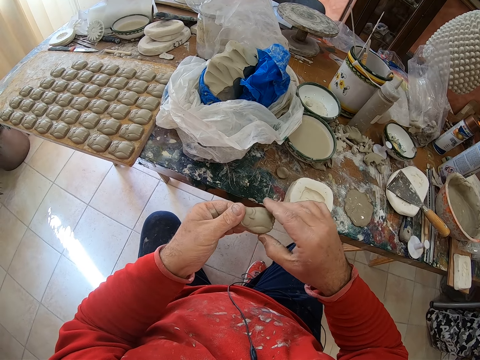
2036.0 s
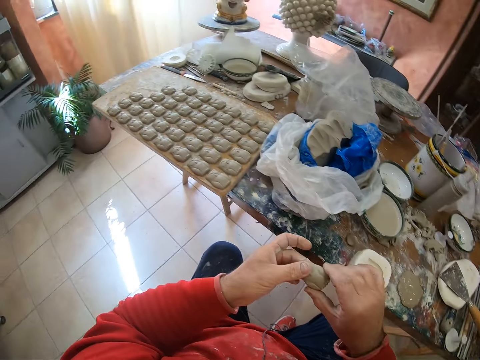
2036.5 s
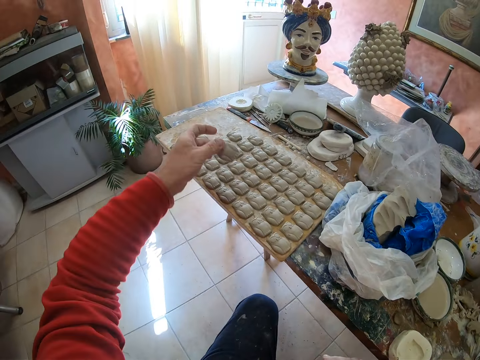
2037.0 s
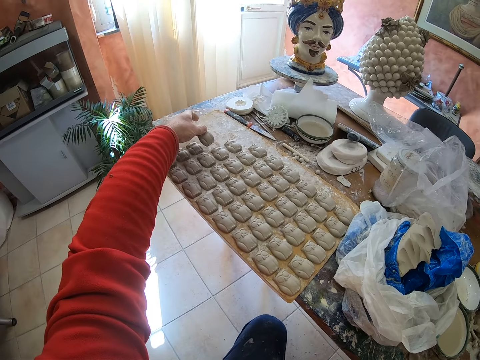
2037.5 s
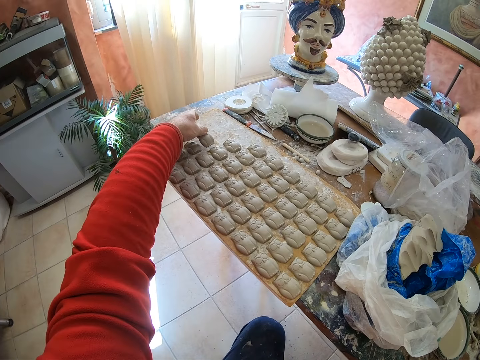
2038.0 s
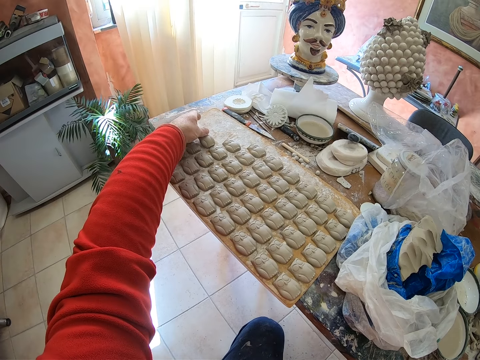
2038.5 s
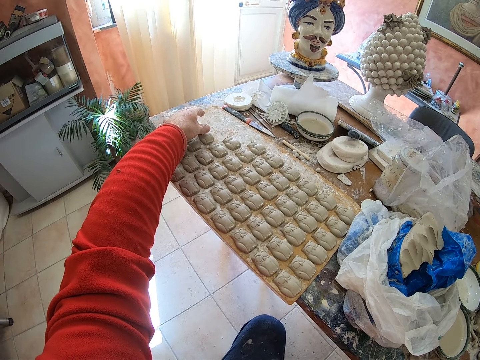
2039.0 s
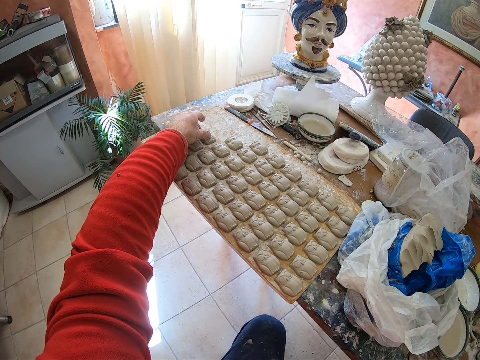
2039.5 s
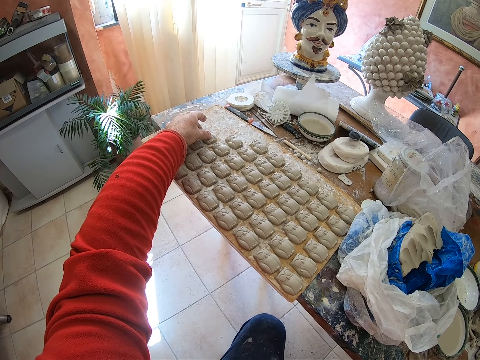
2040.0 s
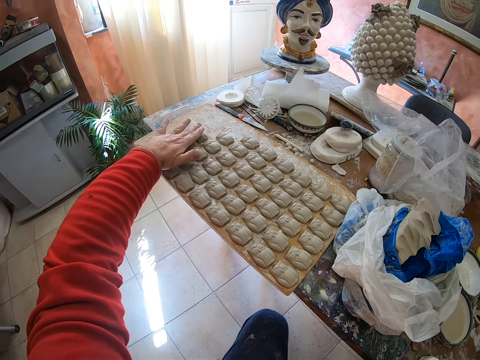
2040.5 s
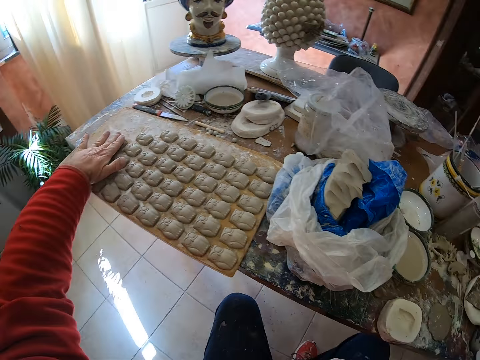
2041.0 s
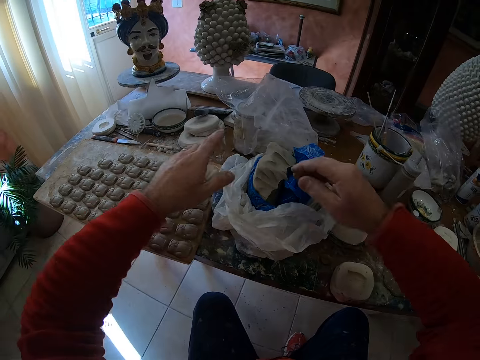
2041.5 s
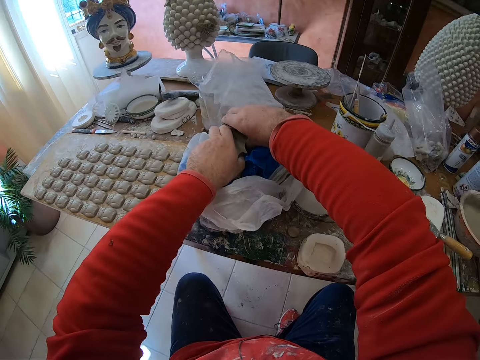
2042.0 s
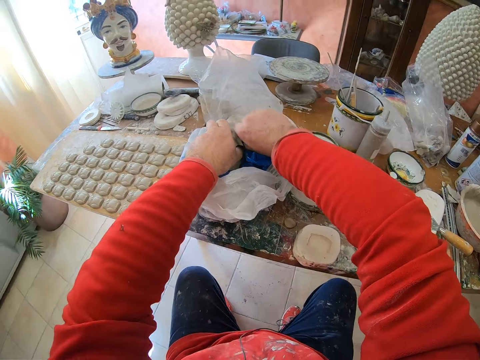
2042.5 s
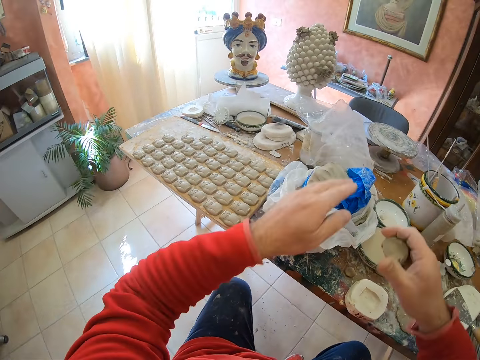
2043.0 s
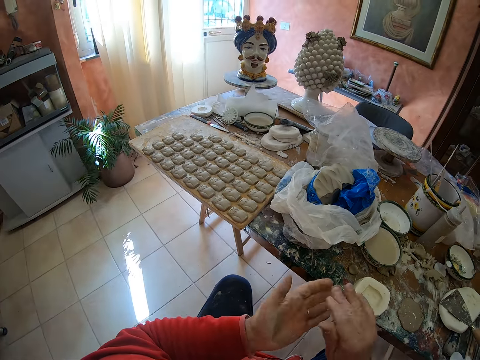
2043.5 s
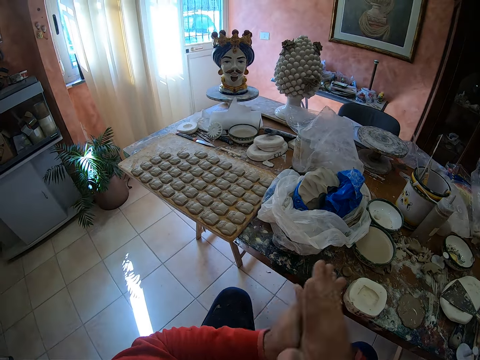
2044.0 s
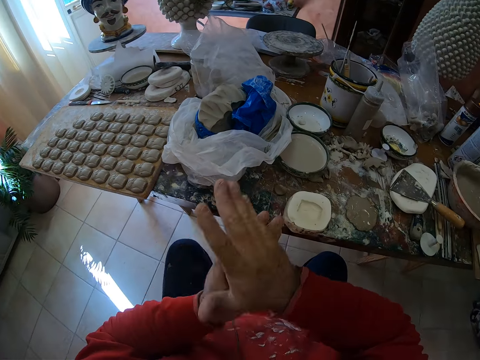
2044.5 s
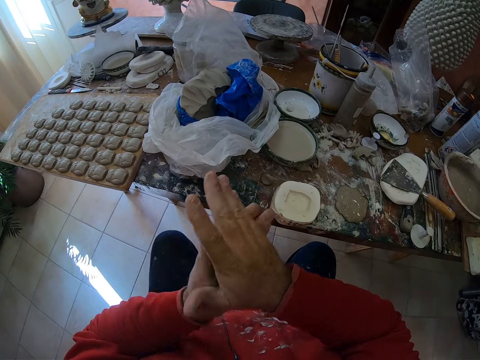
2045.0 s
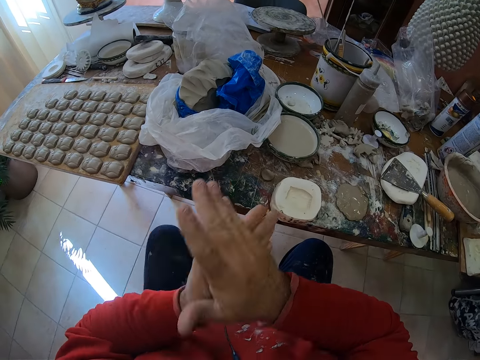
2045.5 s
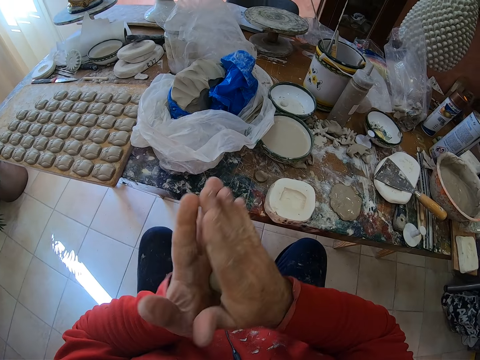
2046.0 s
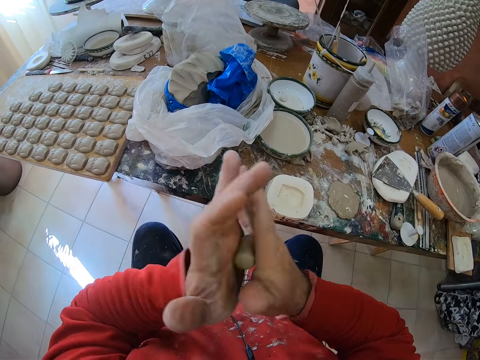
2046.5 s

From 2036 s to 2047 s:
The camera wearer puts the owl clay molding on the board on the table. They position the mold on the board. They cut the mud on the table. They take a pinch of clay mold from a paper bag. He rolls the clay in his hands.

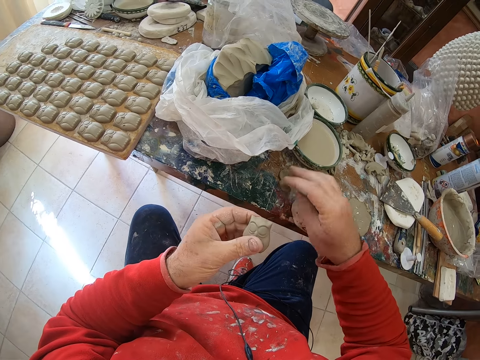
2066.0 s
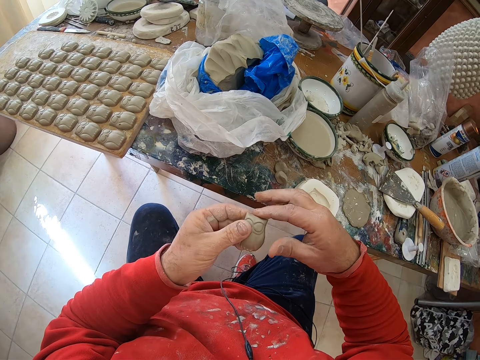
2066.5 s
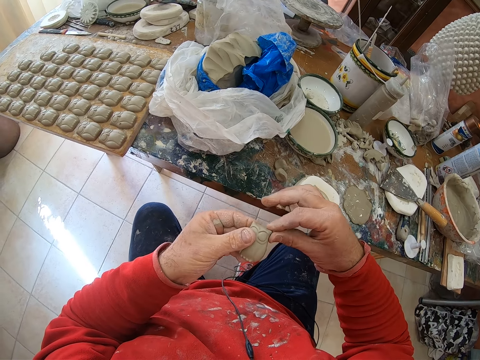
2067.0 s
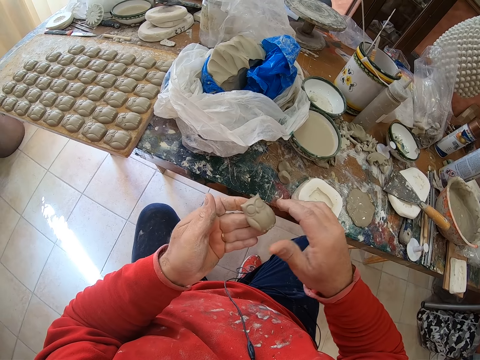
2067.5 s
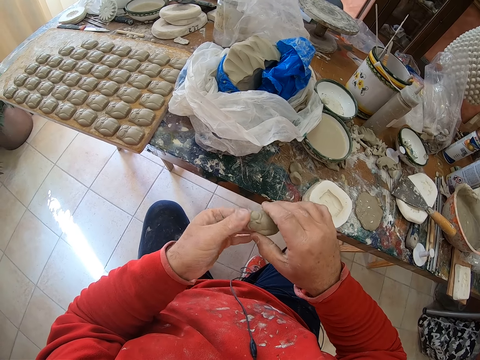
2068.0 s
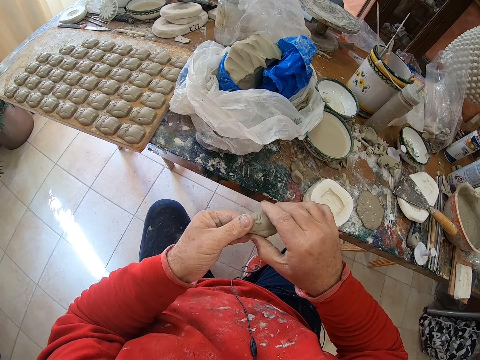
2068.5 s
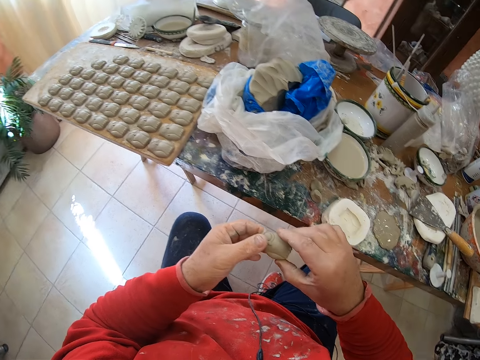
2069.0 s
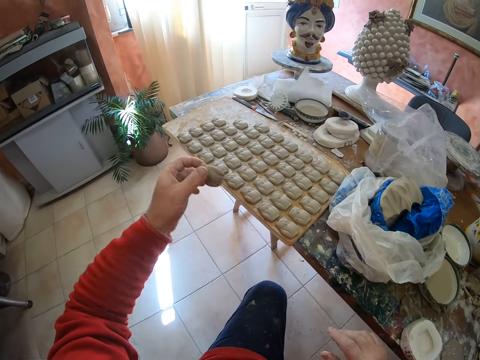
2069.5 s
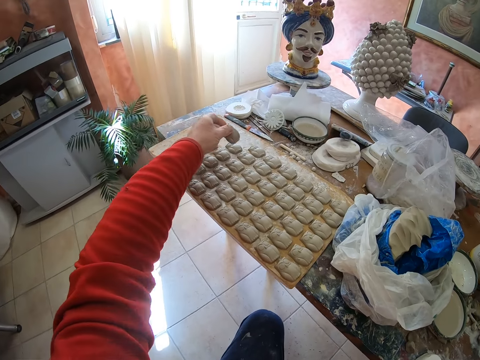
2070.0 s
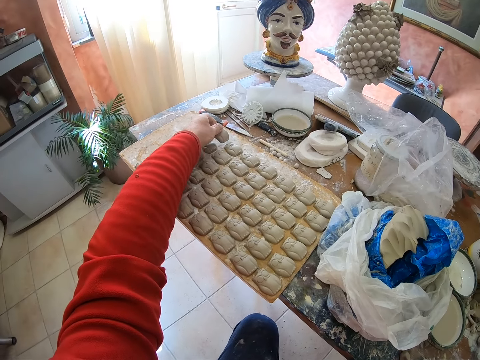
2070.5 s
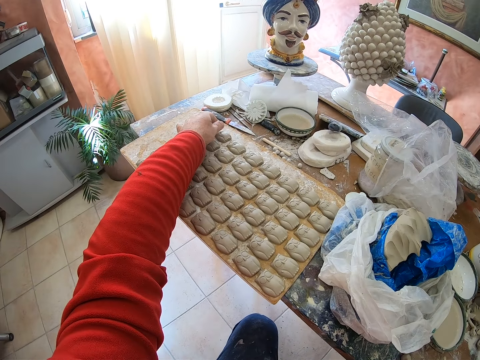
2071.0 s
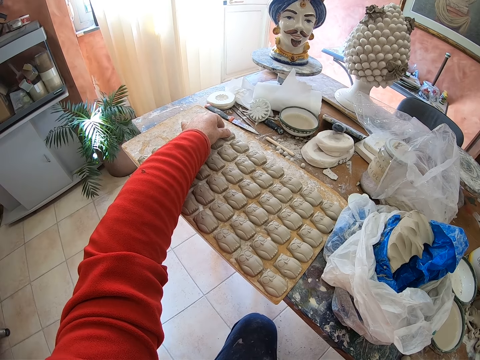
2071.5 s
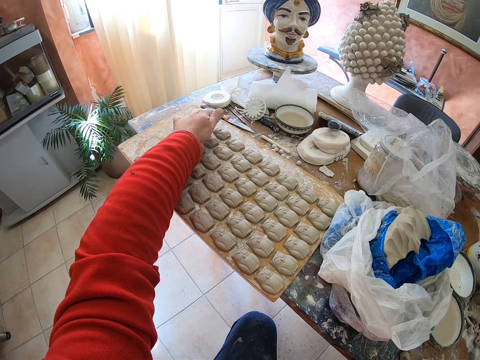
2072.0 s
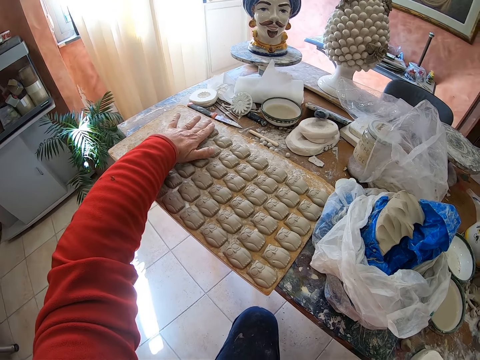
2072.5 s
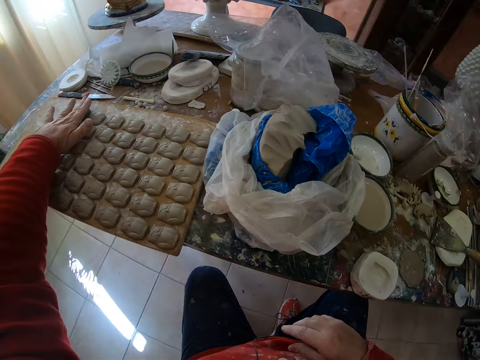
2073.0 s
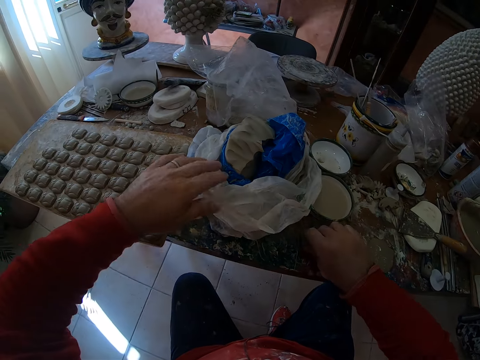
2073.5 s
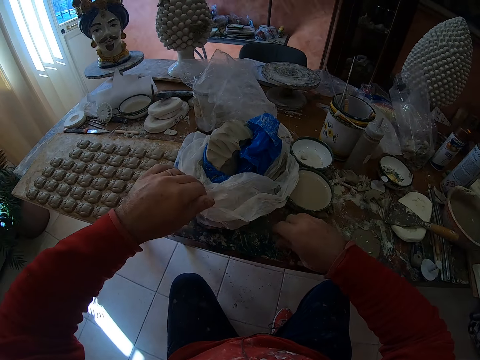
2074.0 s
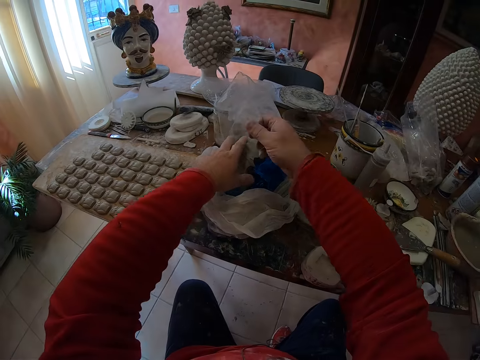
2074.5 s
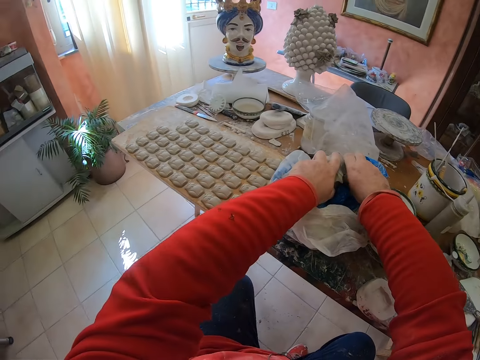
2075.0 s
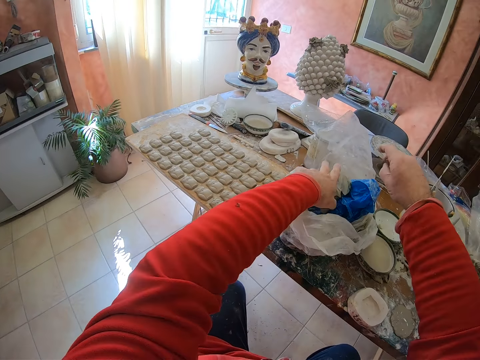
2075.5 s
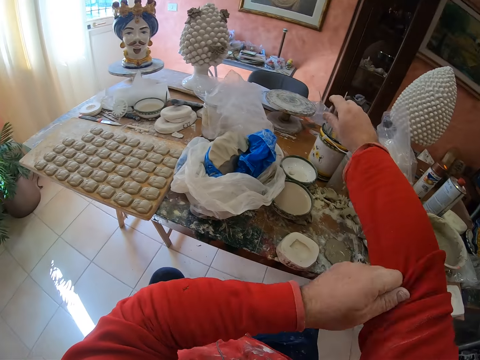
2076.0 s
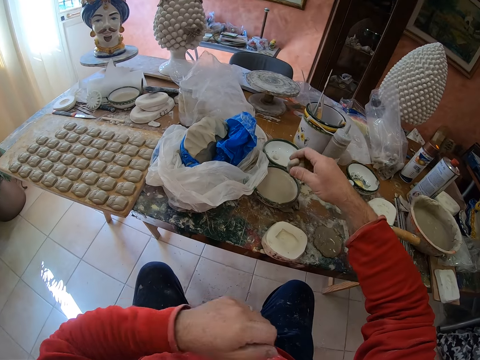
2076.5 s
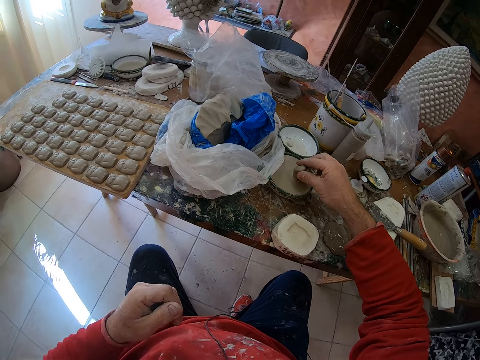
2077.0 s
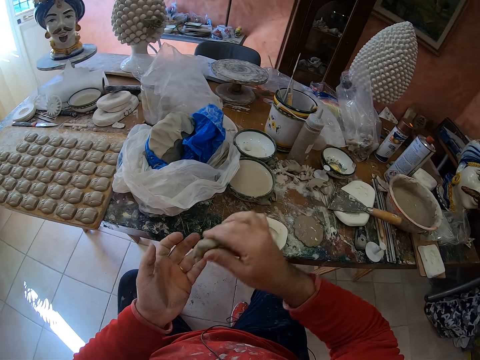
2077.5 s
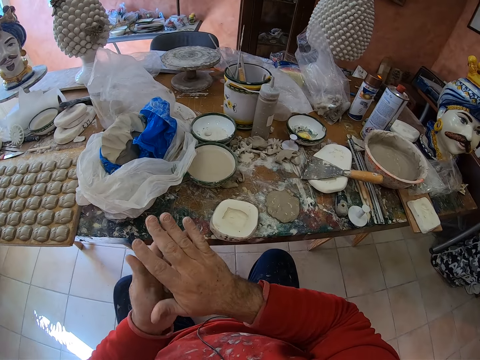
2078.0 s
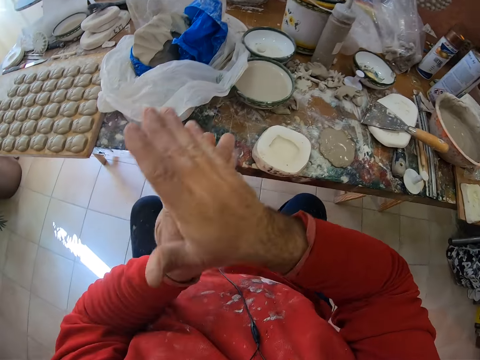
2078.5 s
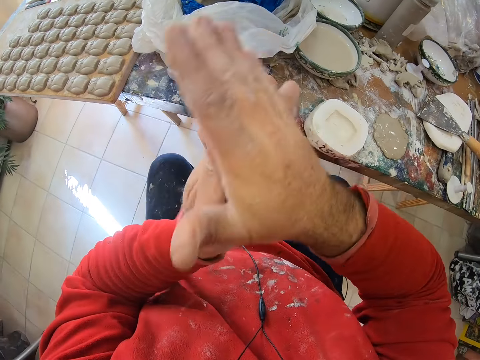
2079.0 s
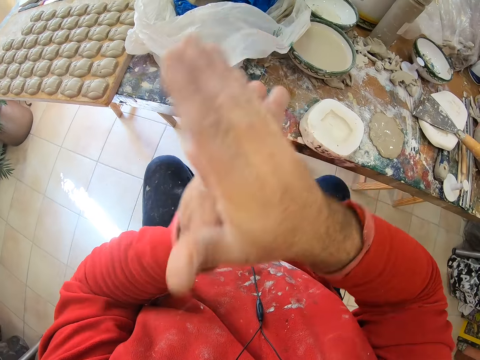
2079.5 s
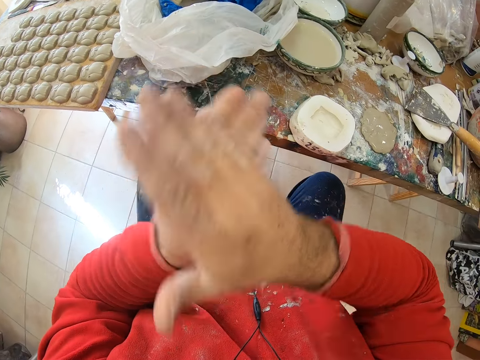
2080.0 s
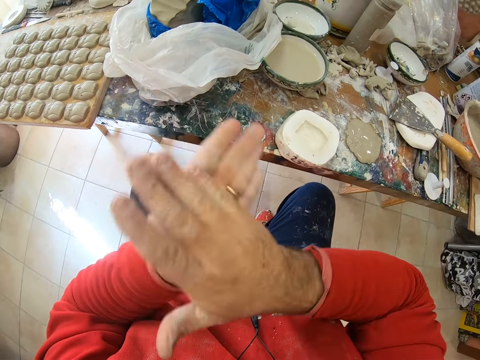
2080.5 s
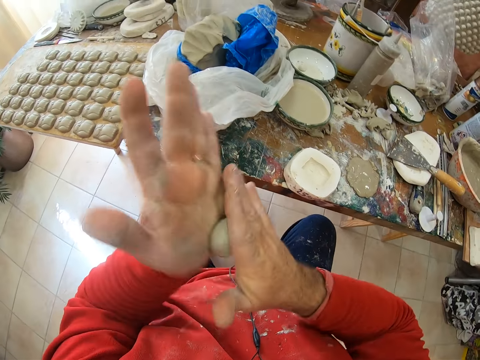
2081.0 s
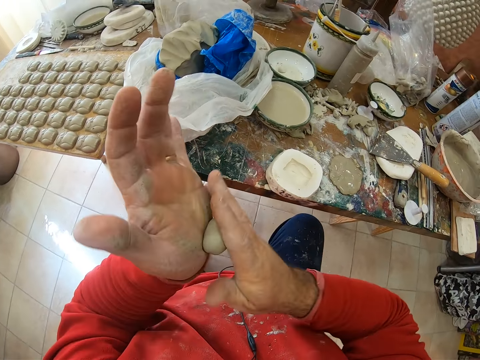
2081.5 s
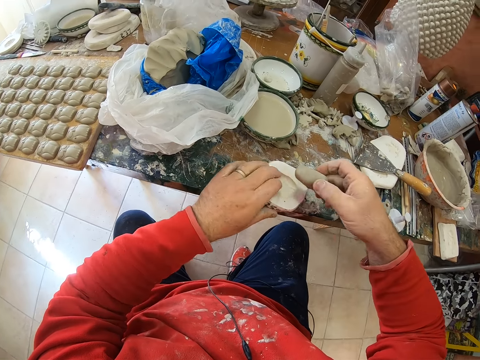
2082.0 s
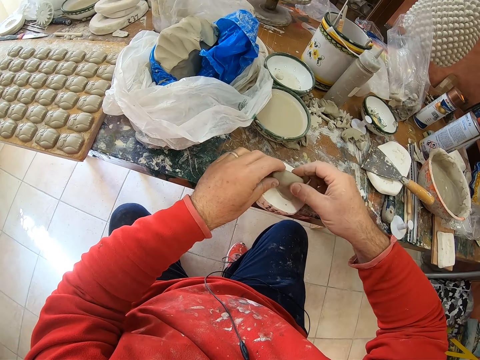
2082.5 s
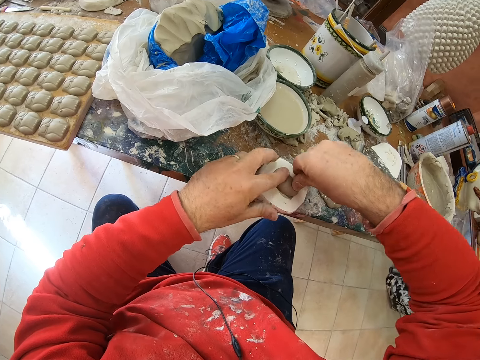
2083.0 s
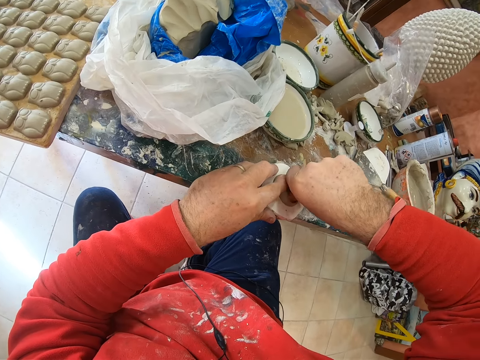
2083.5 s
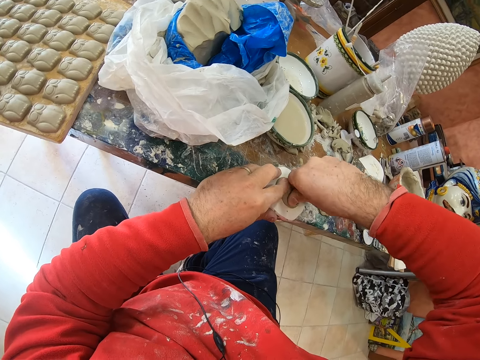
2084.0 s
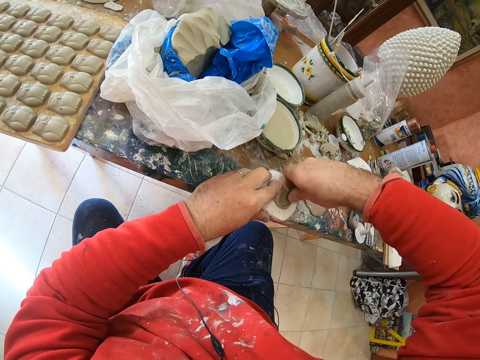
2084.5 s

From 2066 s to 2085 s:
The camera wearer drops the mud on the table. He shapes the mold in his hands and smoothens the owl molding's edges. He puts the owl clay molding on the board on the table. He takes a pinch of clay mold from a paper bag. He positions the mold on the board. He picks up the clay mold on the table. He cuts another piece of mud on the paper. He pulls up his sleeve. He folds his top cloth sleeve. He applies some water on the cut mud. He dips the clay mold into water. He rolls the clay mold in his hands. He fixes the mud in the molding tool shaper. He presses the clay mold on a mold shaper.
